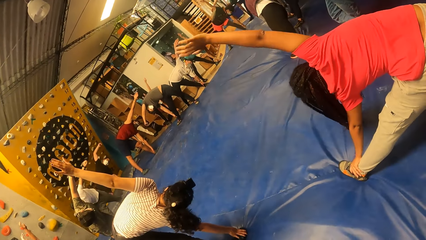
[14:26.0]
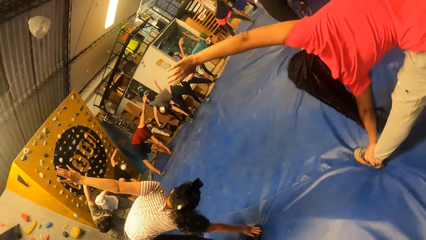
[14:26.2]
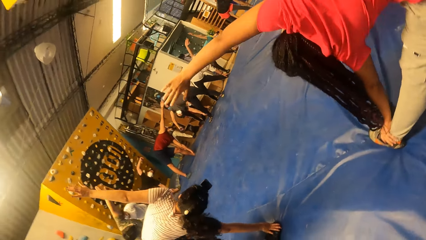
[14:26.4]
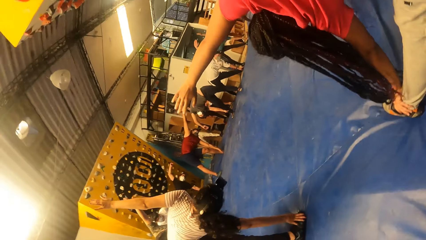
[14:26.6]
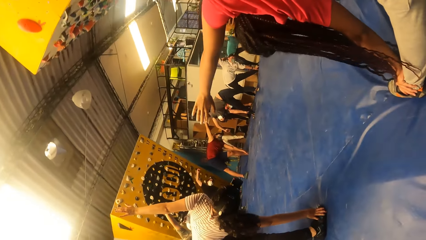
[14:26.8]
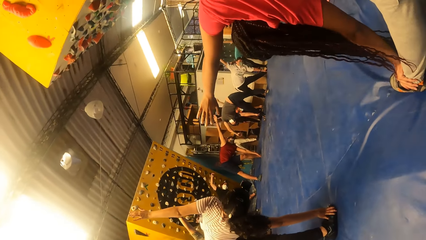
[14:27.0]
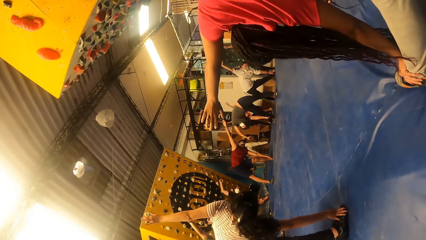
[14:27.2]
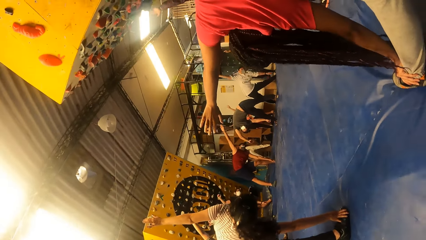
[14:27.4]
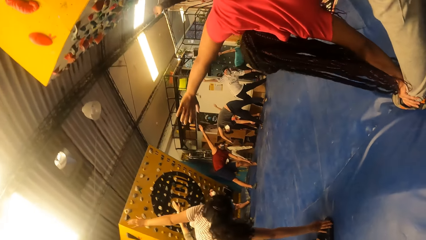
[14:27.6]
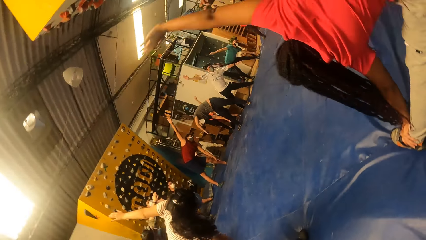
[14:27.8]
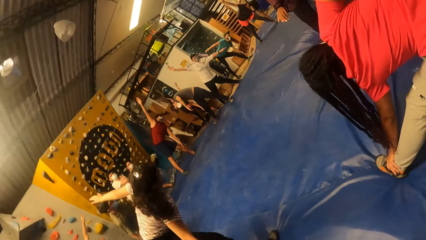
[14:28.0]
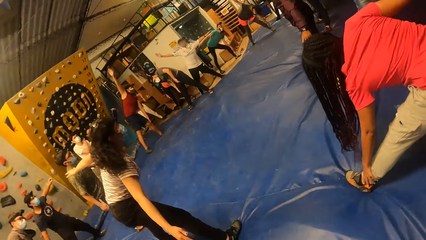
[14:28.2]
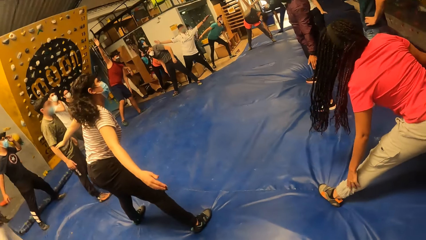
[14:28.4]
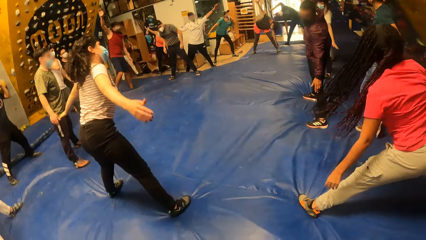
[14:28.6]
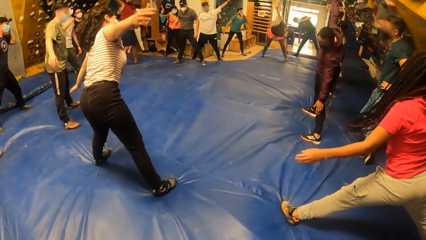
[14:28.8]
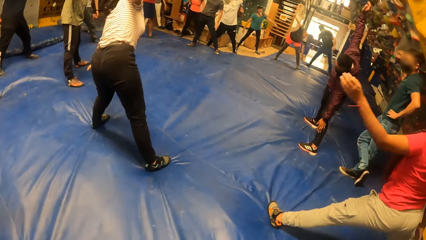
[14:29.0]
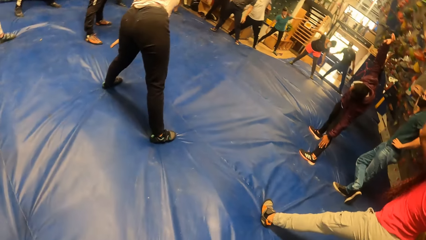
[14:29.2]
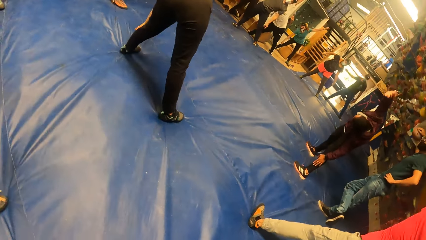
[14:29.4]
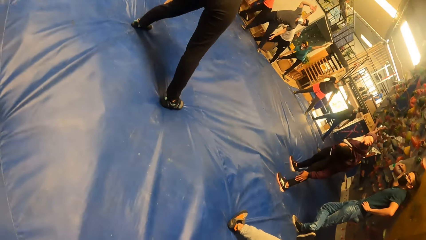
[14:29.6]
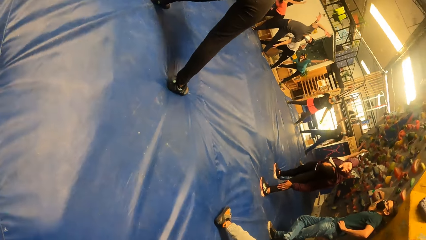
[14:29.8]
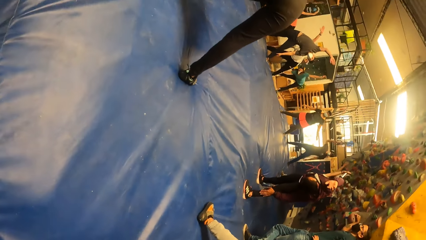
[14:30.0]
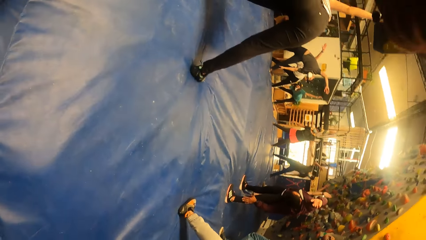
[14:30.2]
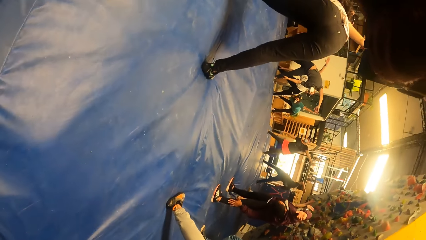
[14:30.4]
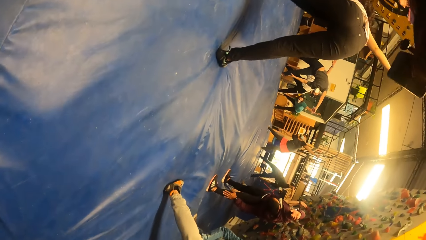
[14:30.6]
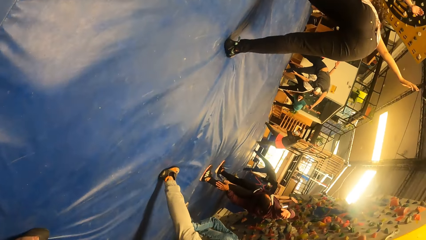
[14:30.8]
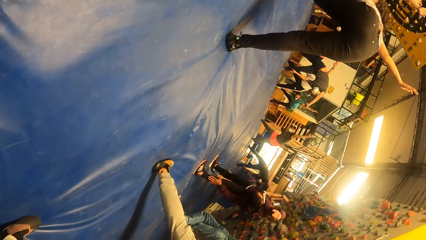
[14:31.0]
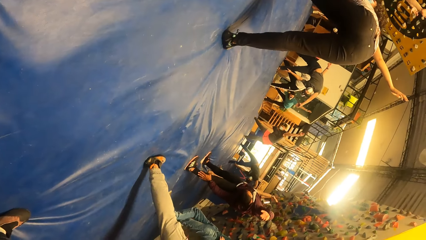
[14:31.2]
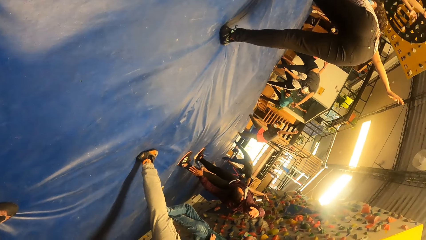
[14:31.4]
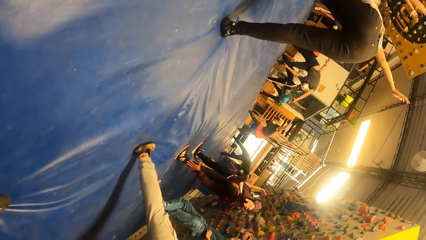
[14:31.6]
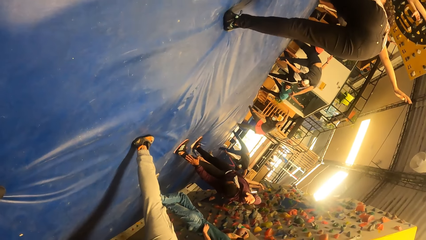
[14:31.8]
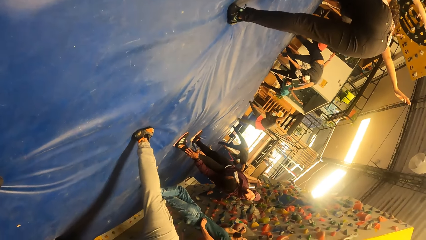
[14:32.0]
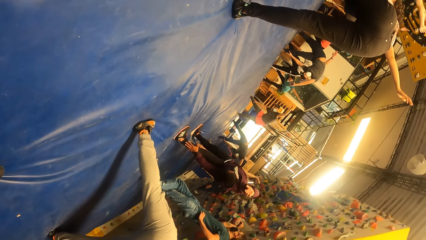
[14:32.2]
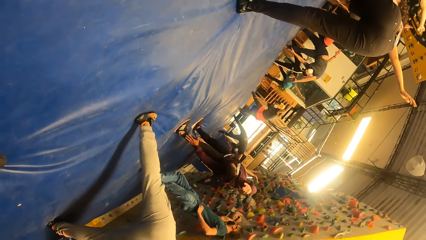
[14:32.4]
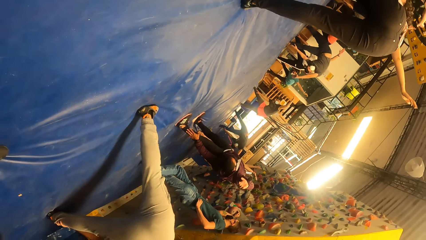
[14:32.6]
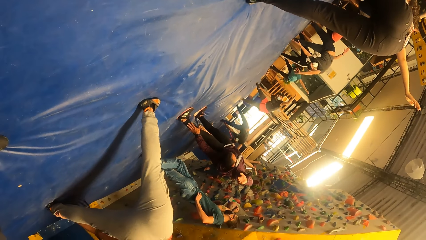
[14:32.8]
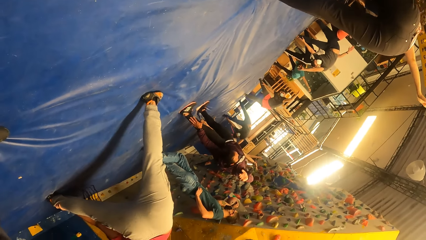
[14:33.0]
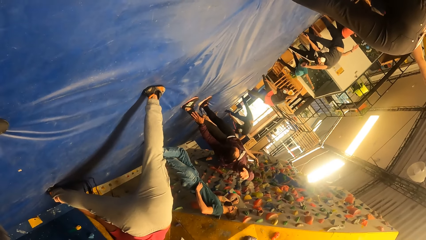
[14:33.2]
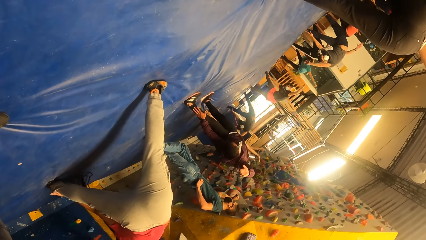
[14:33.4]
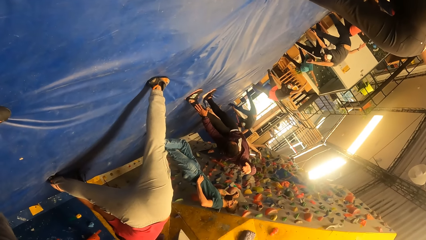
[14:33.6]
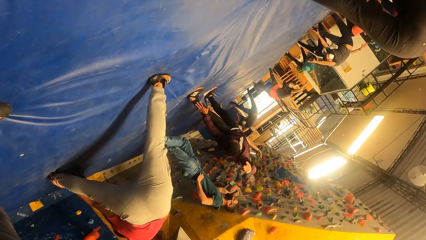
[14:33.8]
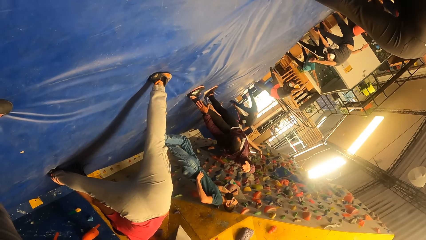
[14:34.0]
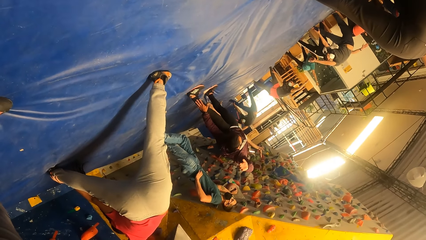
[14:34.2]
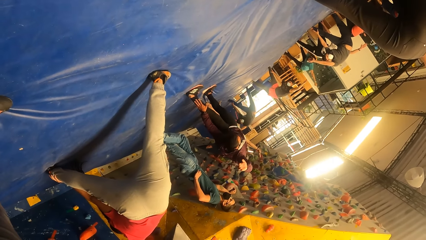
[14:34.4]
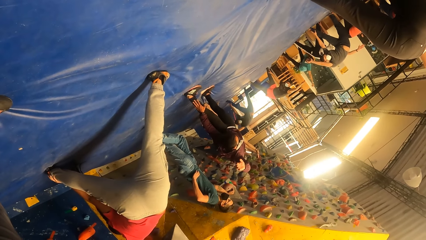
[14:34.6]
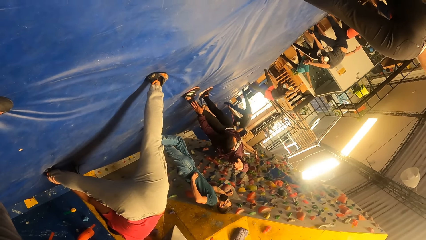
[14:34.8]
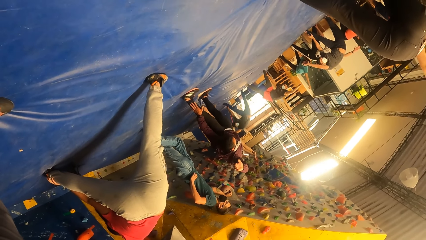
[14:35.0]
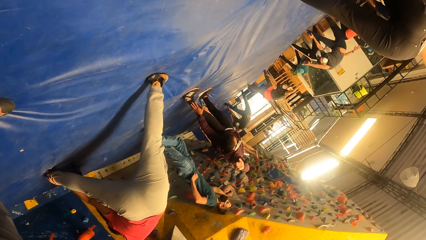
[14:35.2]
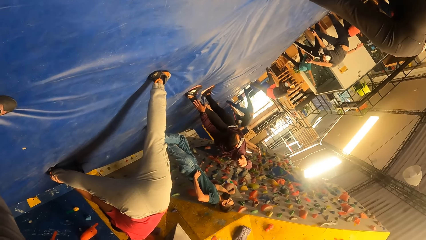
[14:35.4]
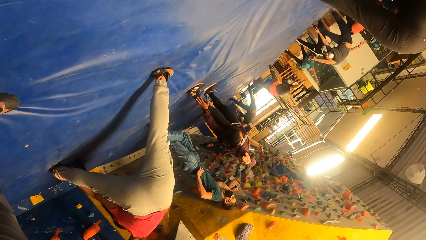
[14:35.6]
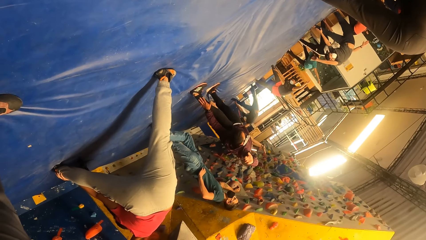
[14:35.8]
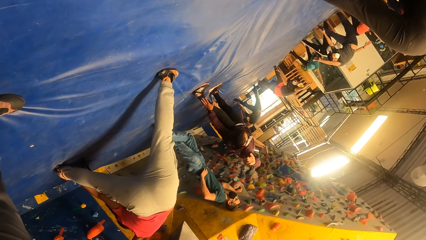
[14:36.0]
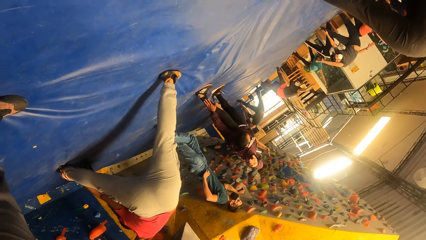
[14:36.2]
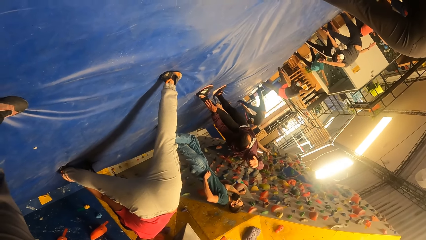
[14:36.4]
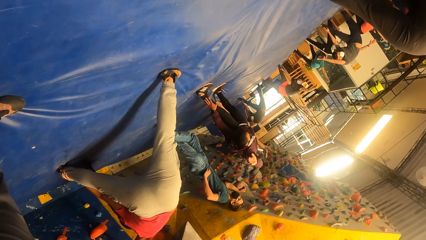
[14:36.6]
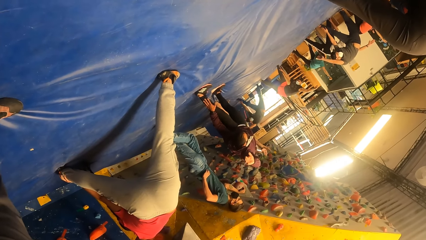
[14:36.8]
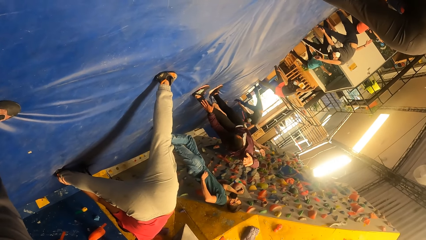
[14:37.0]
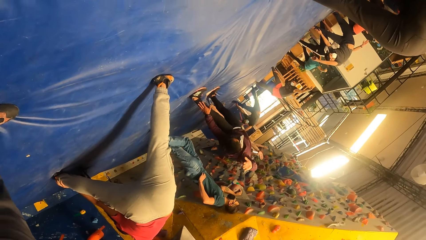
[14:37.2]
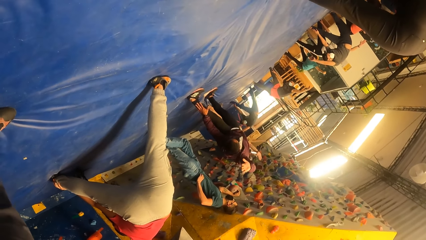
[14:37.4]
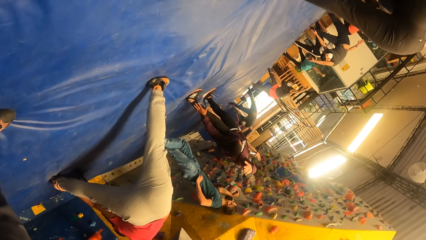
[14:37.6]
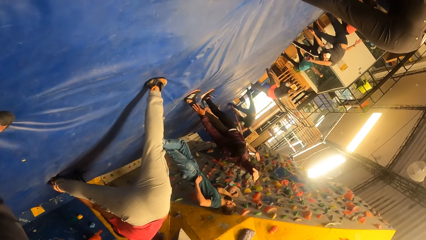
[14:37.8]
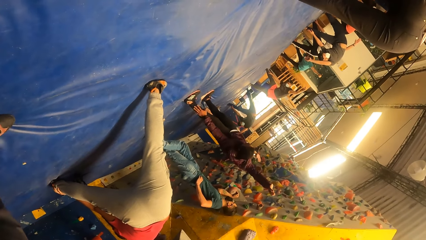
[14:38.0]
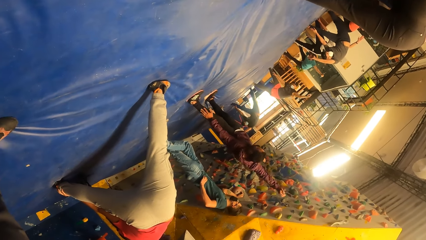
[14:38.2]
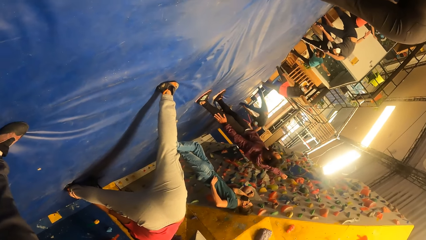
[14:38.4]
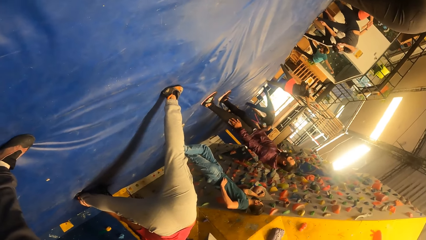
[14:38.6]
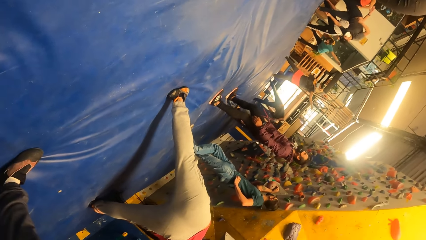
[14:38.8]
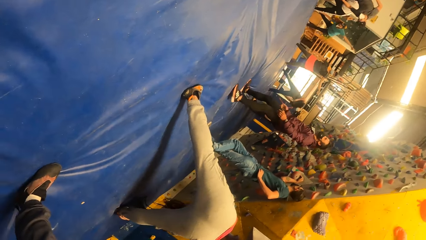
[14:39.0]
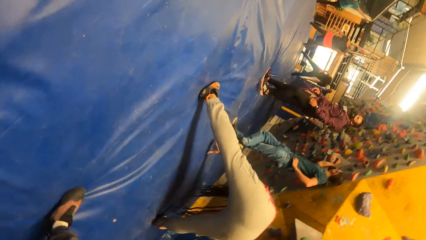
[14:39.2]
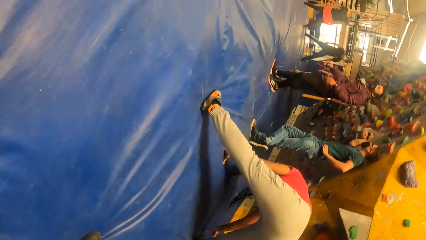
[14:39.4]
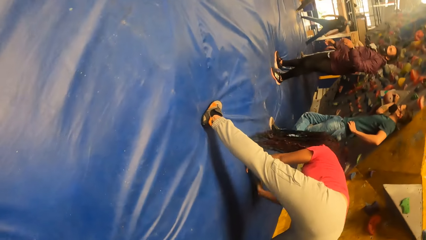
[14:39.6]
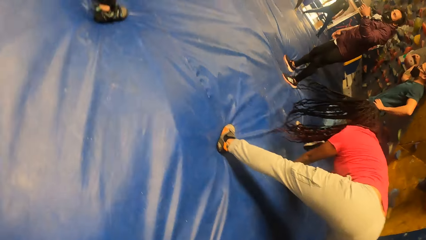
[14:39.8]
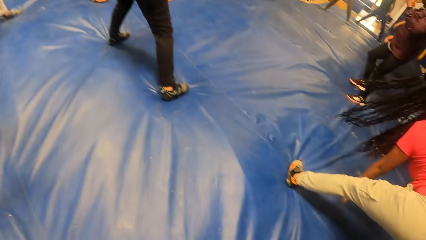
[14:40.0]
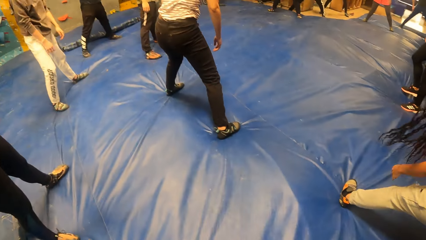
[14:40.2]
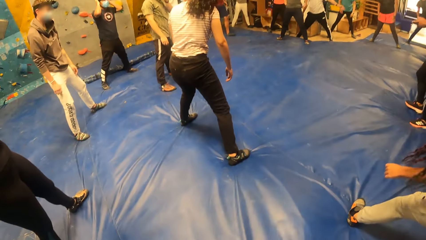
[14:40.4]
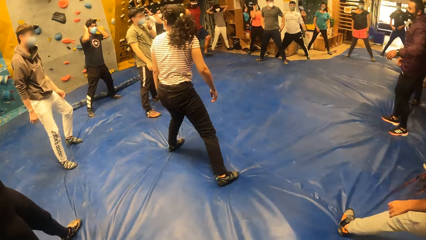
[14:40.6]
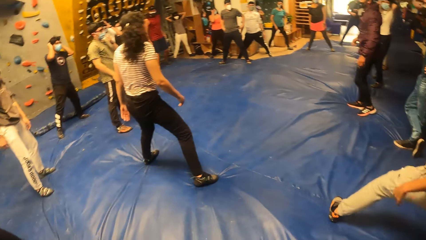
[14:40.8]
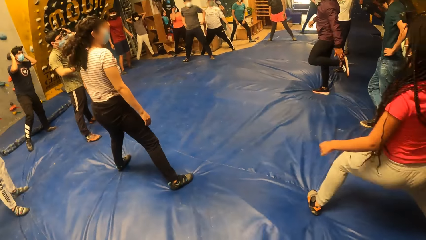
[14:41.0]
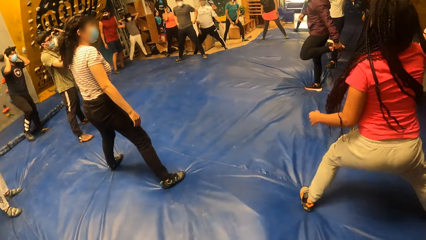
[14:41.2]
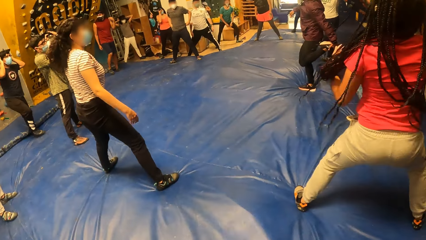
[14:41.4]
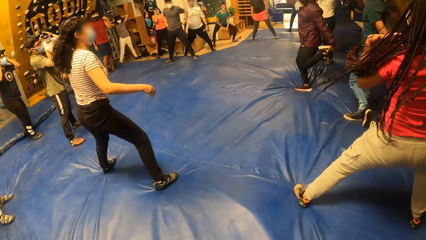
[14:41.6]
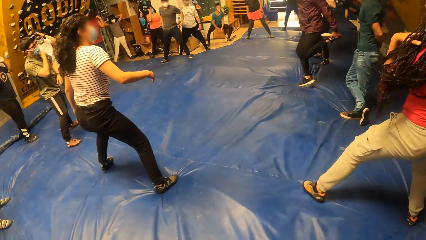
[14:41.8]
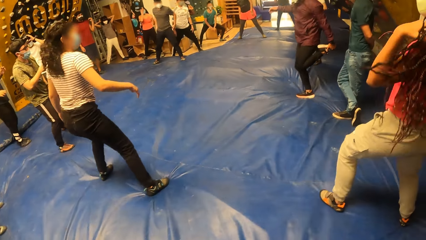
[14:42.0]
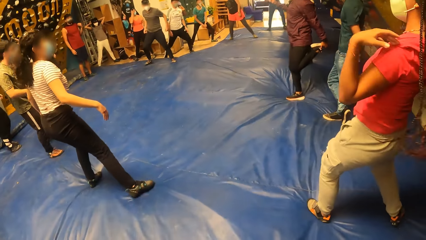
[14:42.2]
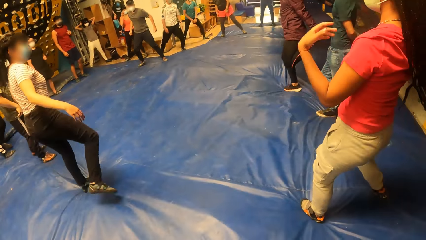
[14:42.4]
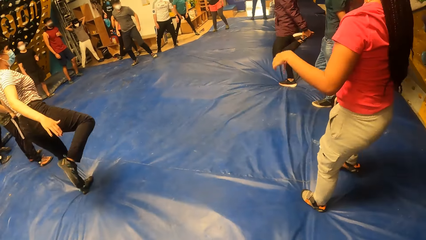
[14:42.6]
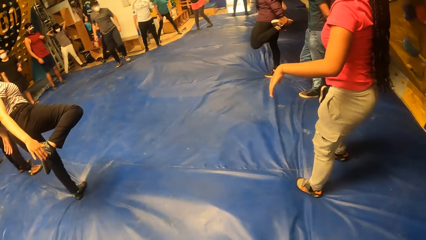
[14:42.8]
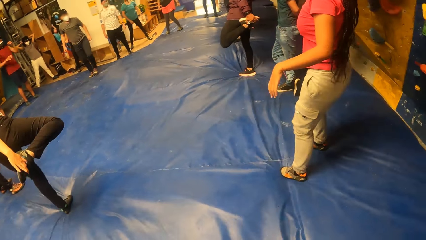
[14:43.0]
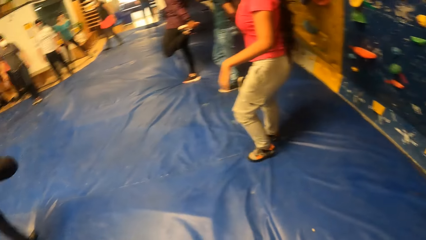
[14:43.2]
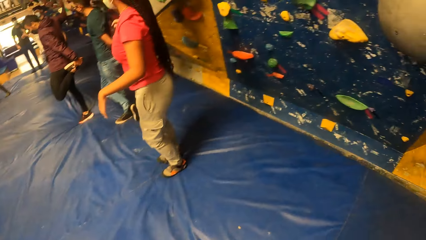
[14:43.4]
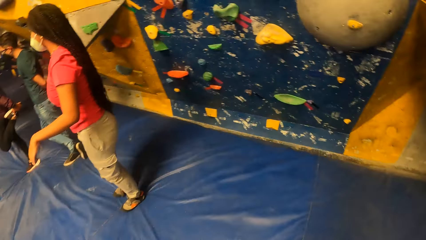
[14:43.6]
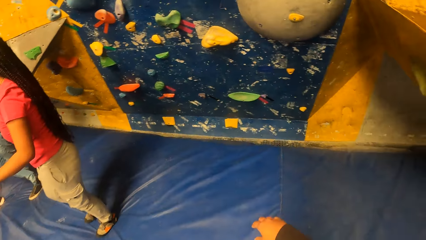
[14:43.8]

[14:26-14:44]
The camera wearer looks at the ceiling. They exercise with the instructor and the group of people.
